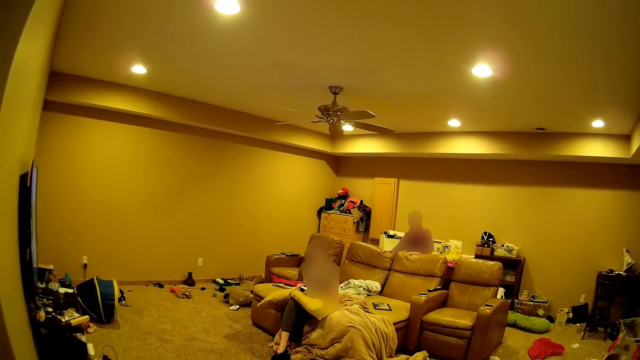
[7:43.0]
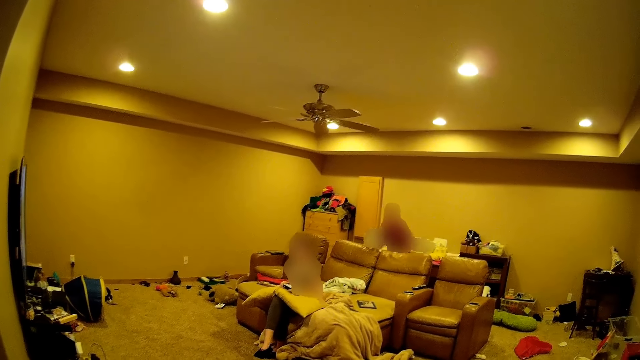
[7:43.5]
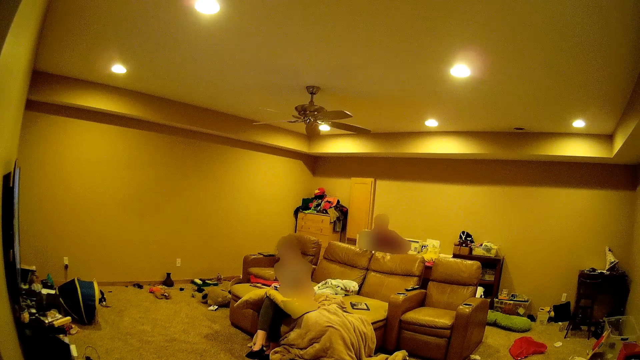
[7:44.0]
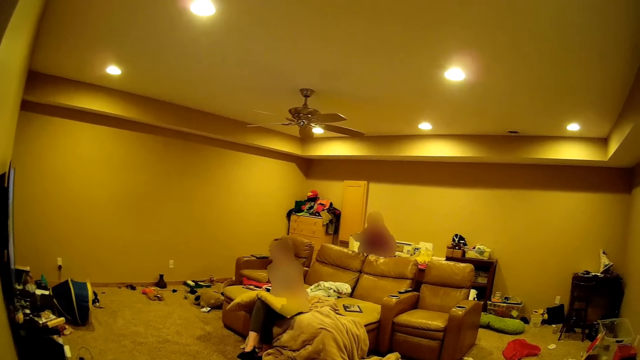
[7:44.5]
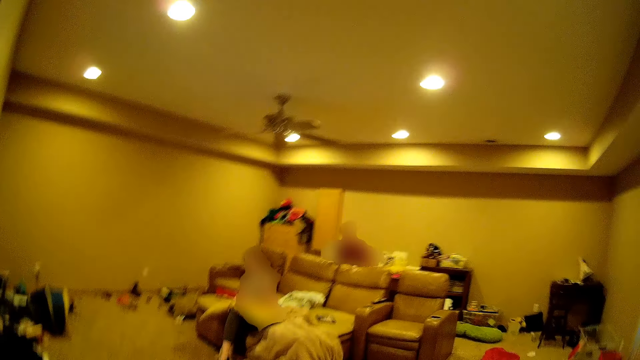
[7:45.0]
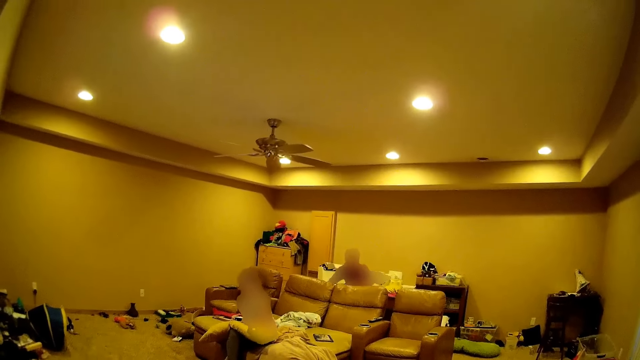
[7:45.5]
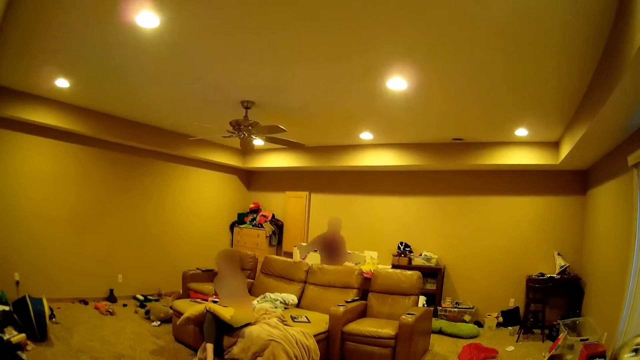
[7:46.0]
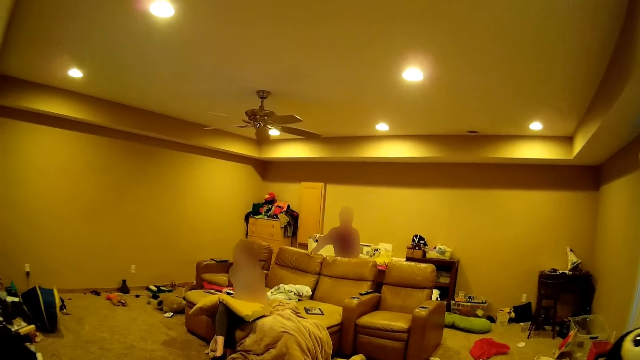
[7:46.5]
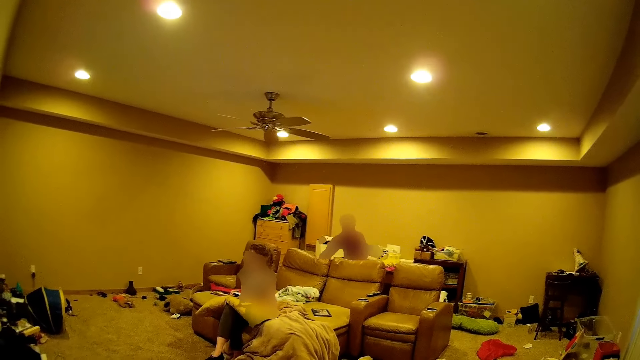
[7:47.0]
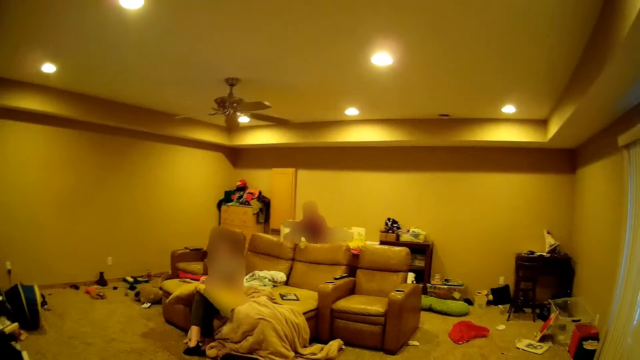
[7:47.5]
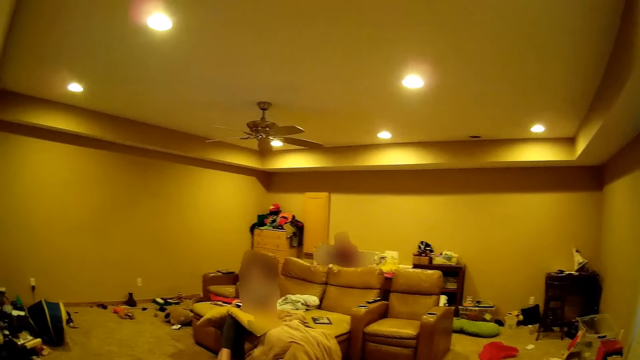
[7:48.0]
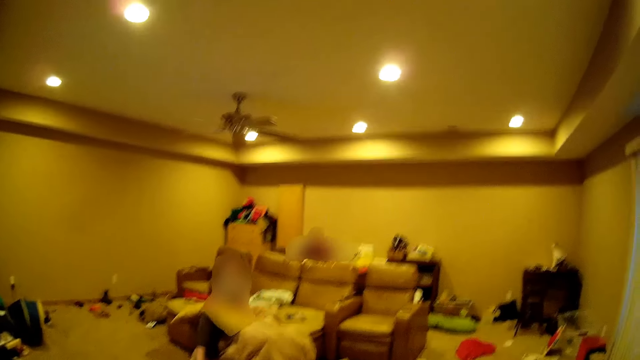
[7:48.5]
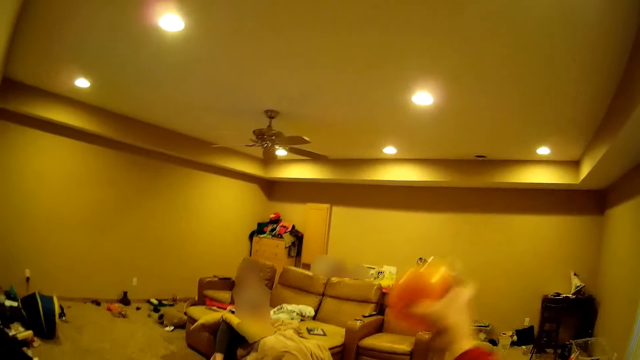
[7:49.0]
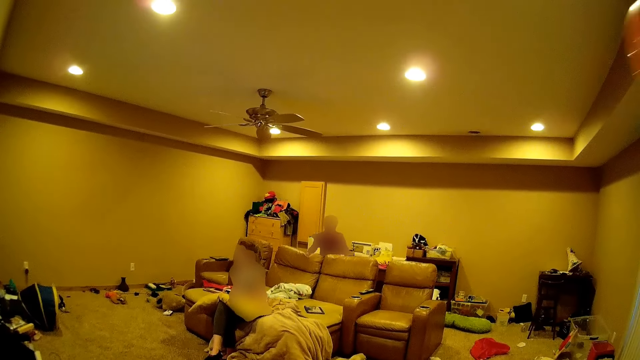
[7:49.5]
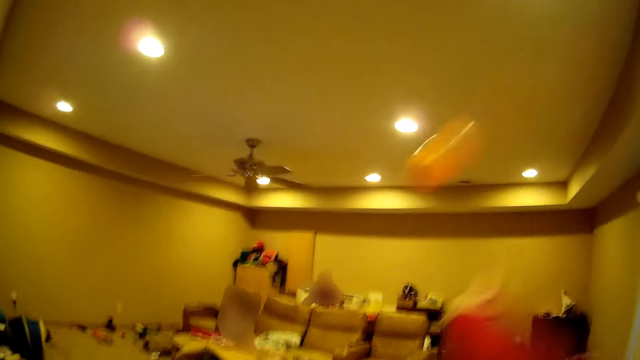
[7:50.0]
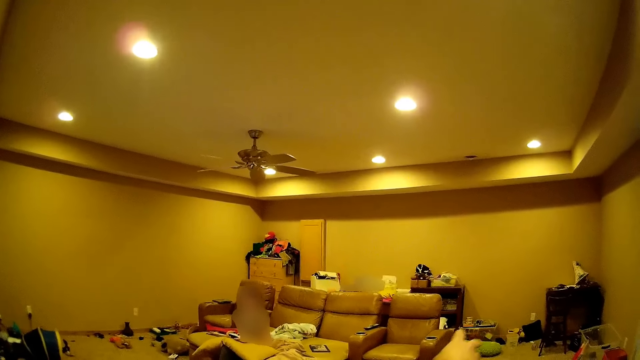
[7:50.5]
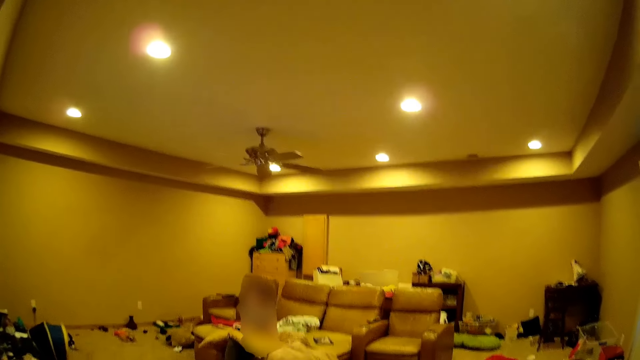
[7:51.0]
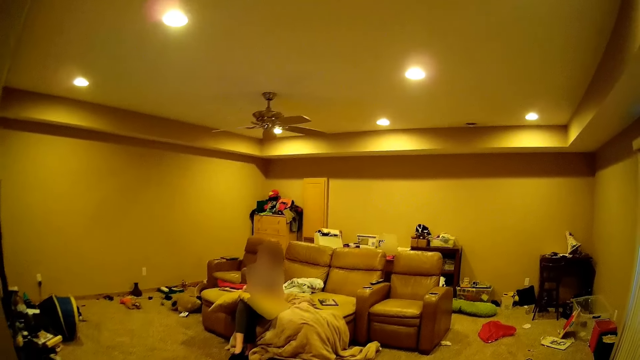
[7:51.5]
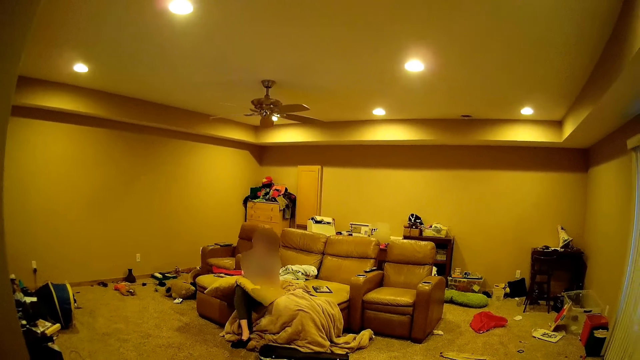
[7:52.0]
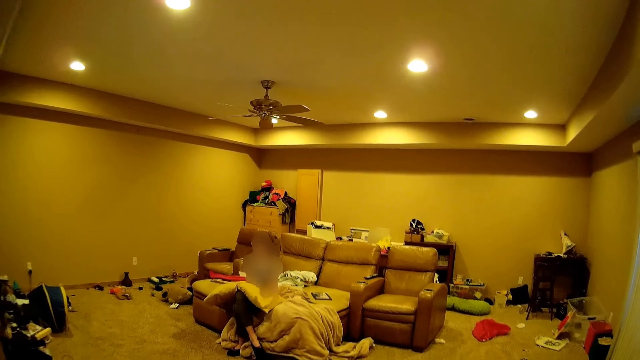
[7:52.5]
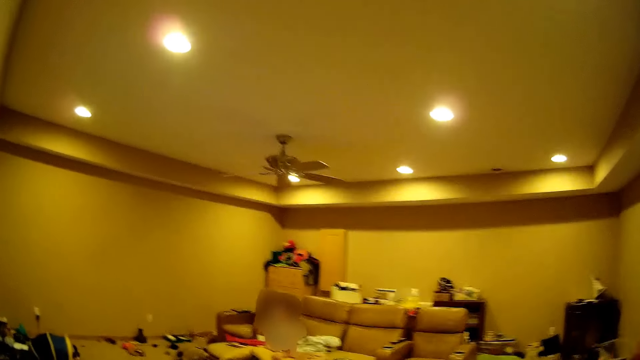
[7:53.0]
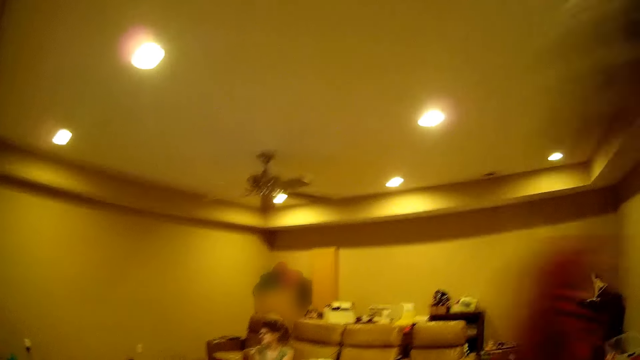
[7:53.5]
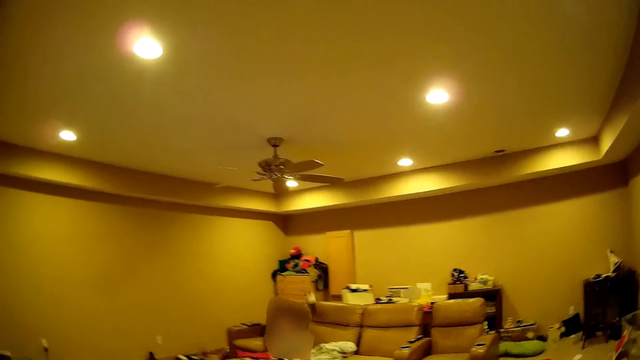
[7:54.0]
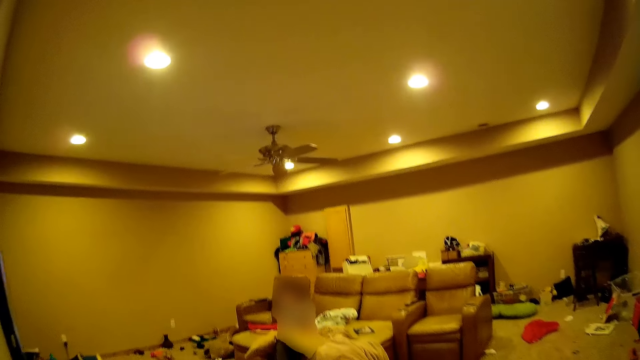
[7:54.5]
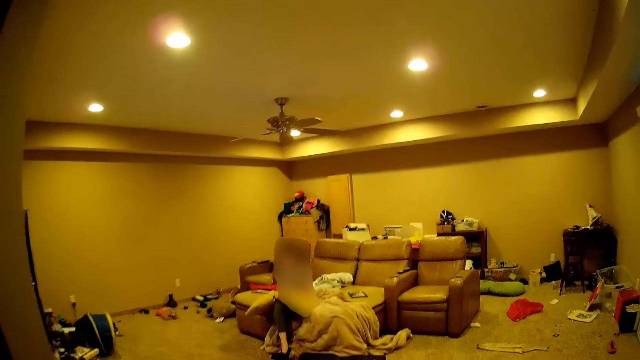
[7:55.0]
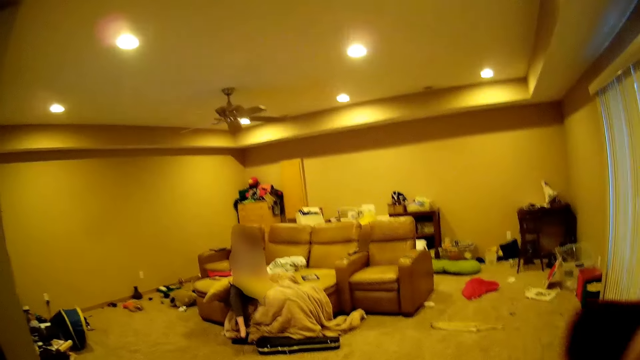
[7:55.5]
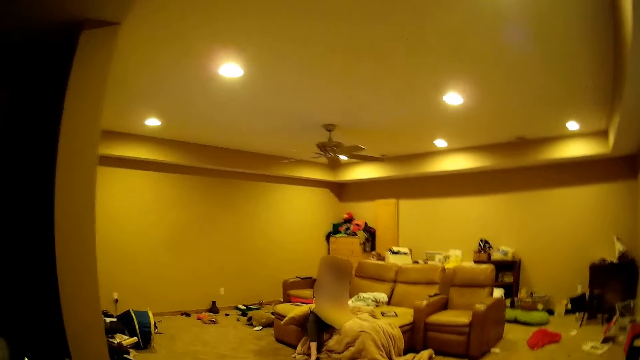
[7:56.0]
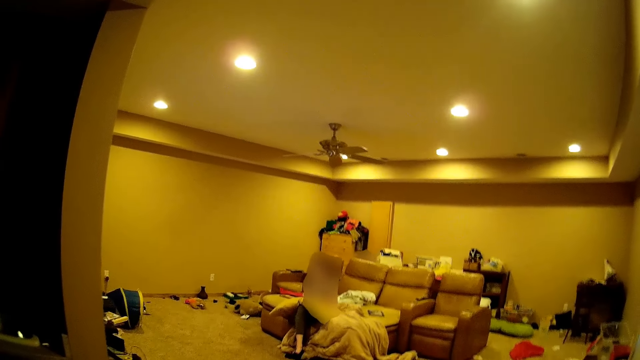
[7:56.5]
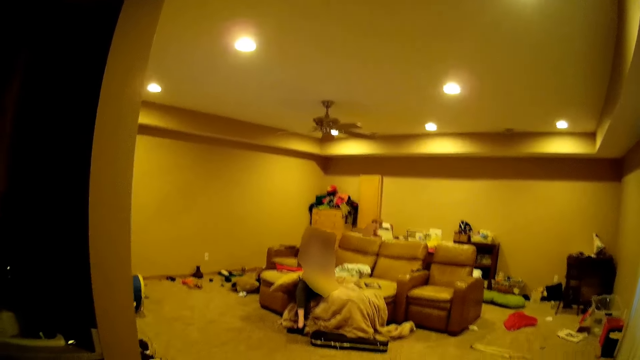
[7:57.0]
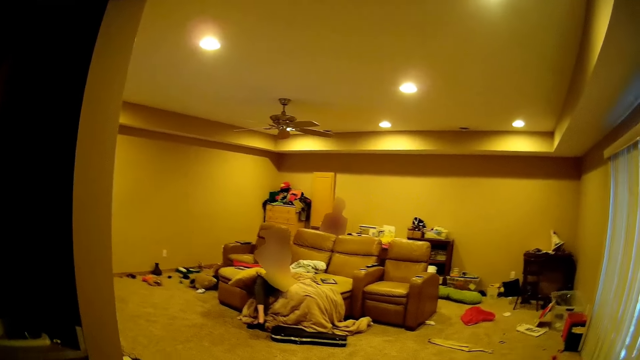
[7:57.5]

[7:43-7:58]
The camera wearer jumps up. They hold a ball. They throw the ball at a person. They throw a doll at the person.

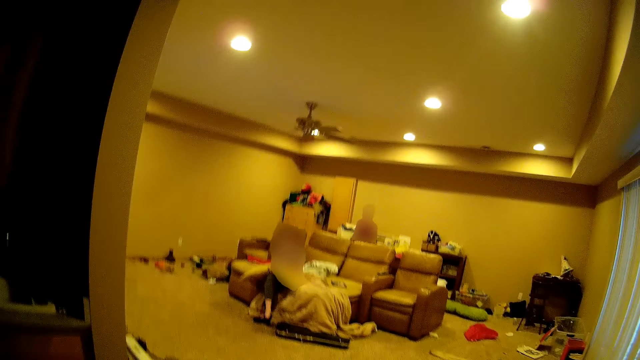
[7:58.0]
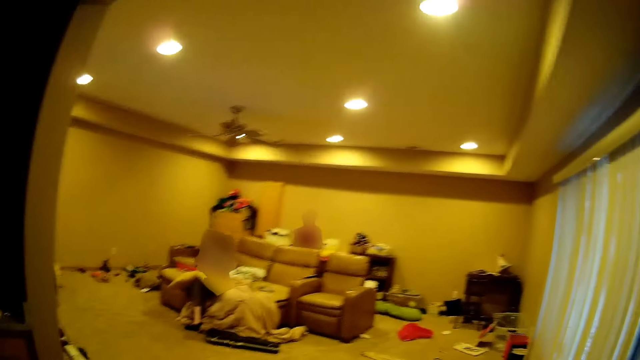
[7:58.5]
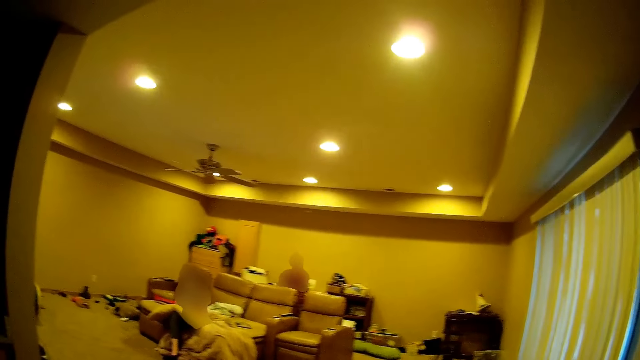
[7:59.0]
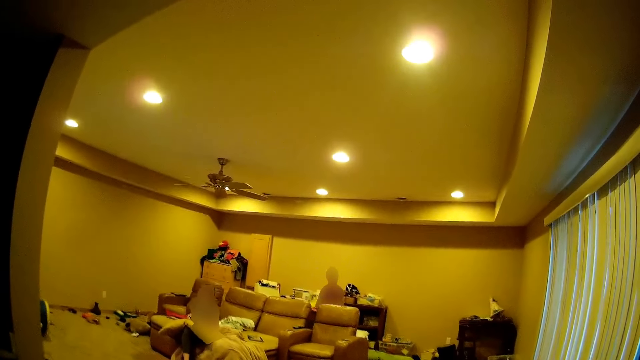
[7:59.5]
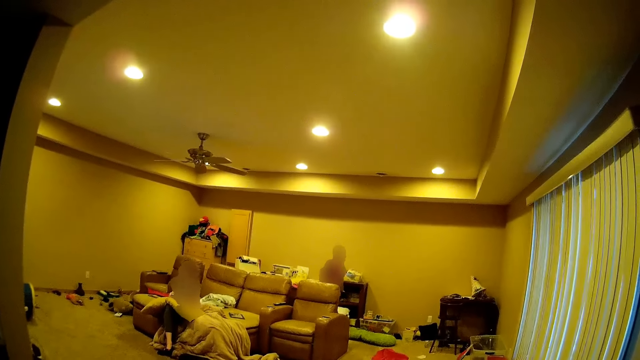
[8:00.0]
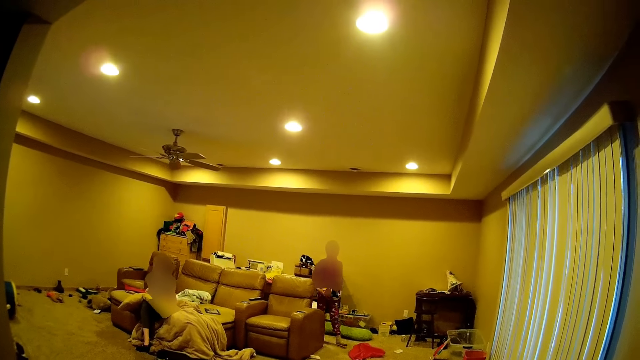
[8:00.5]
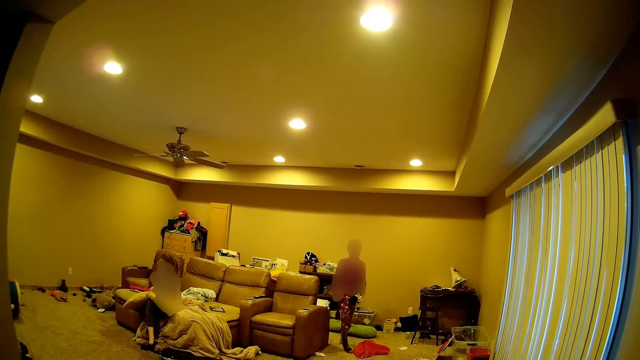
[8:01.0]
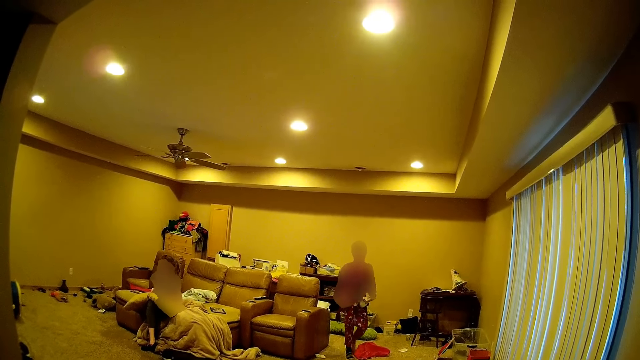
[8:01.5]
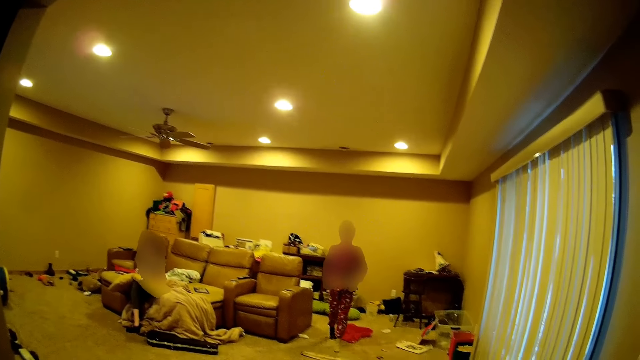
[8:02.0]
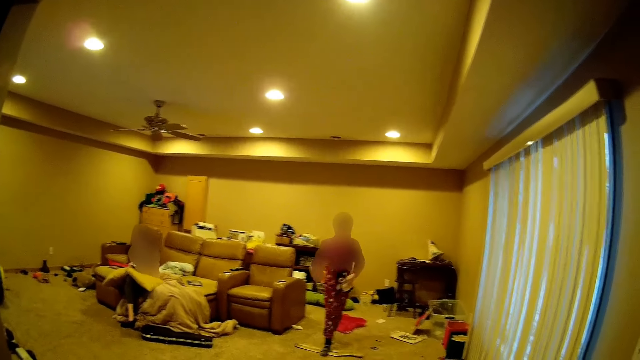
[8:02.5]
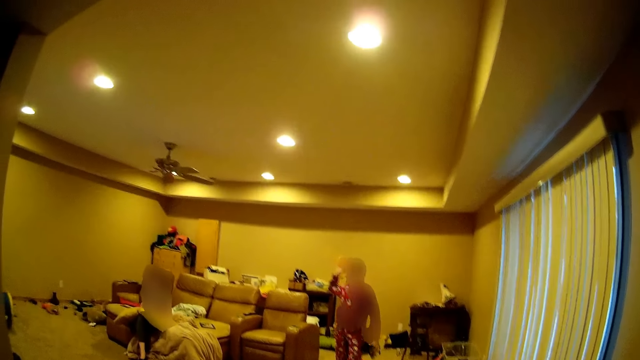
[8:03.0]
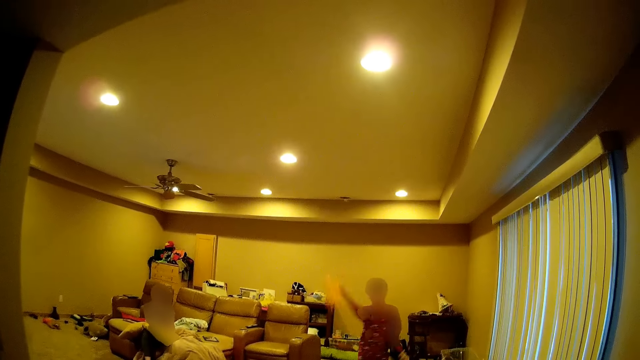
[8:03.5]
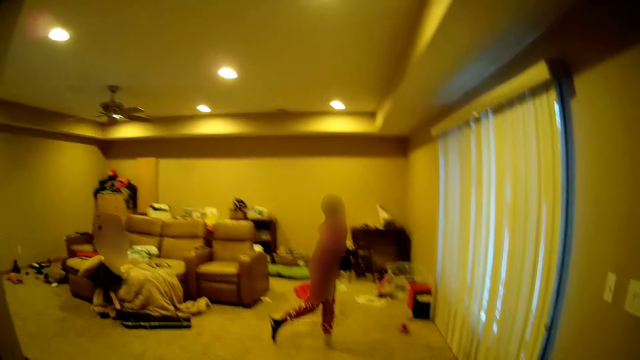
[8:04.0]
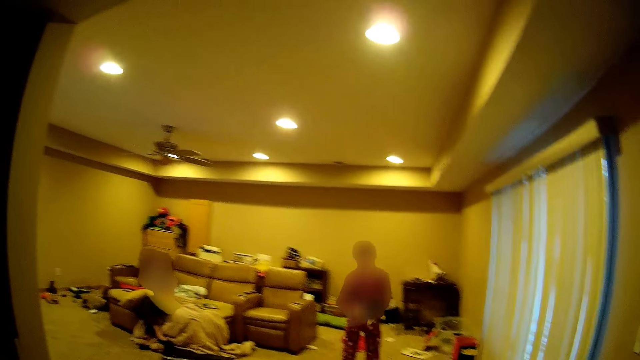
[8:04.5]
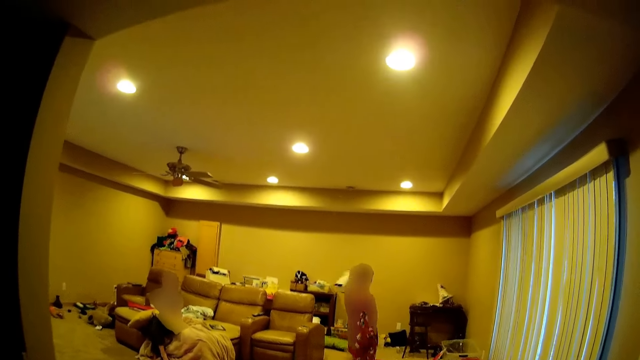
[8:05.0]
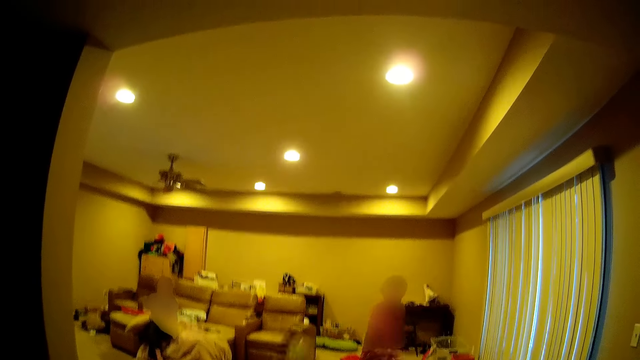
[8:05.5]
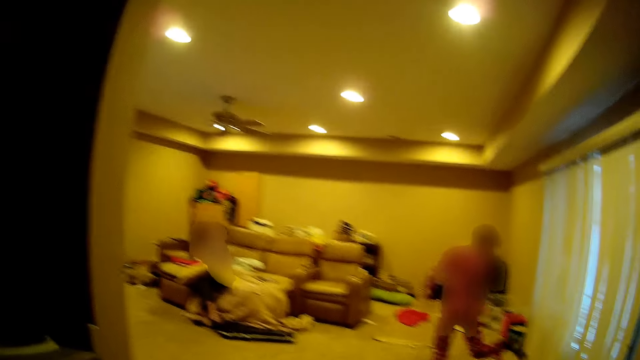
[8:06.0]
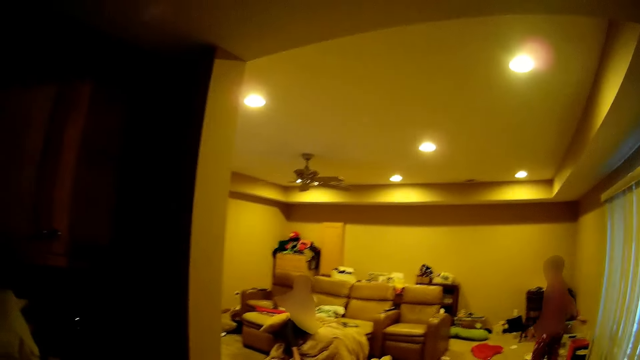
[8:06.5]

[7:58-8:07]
A person throws a ball at the camera wearer. The person throws a doll at the camera wearer.
